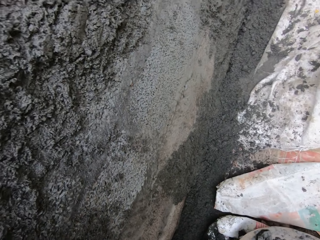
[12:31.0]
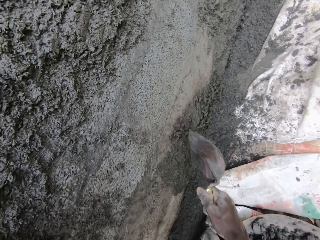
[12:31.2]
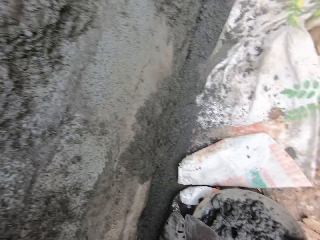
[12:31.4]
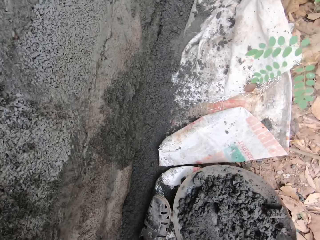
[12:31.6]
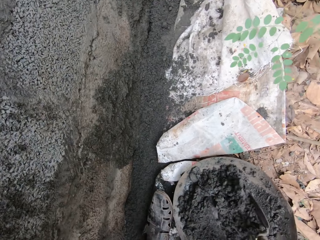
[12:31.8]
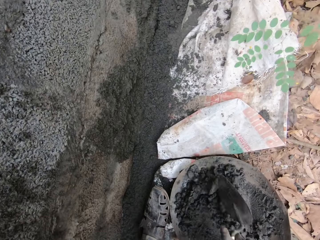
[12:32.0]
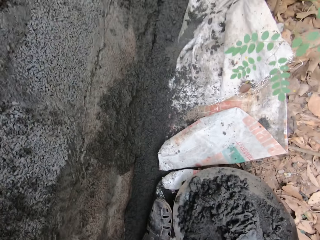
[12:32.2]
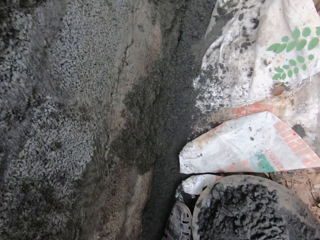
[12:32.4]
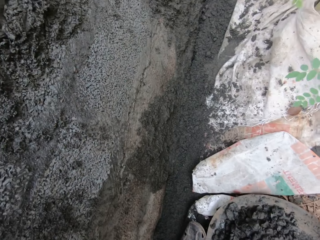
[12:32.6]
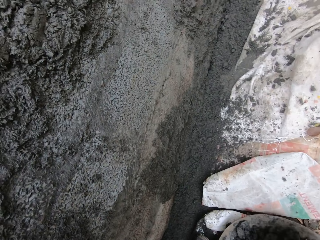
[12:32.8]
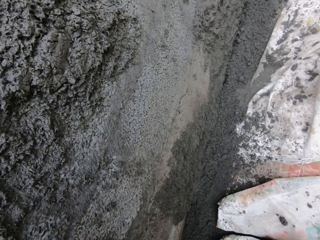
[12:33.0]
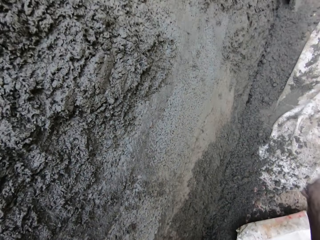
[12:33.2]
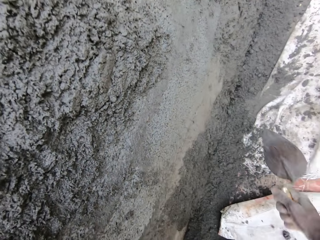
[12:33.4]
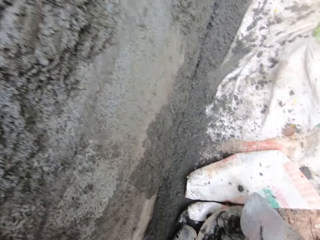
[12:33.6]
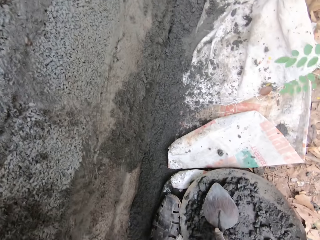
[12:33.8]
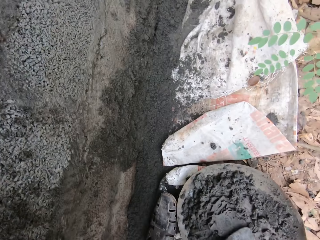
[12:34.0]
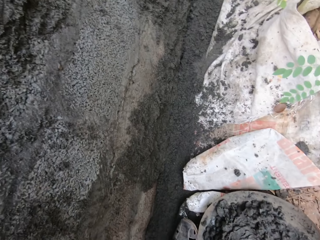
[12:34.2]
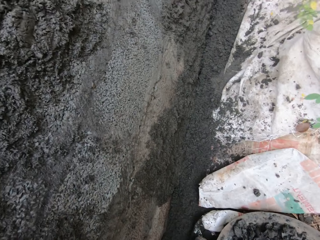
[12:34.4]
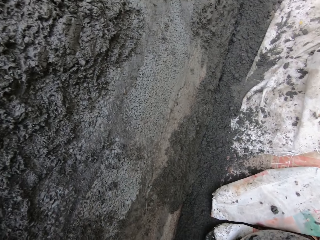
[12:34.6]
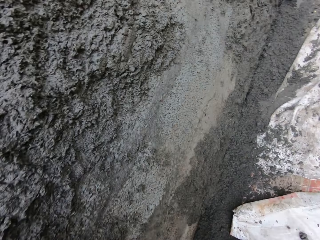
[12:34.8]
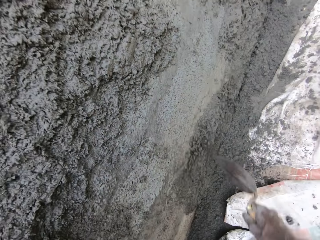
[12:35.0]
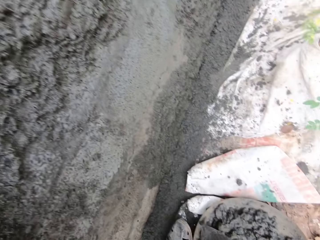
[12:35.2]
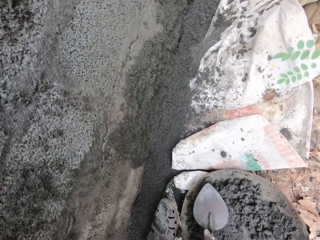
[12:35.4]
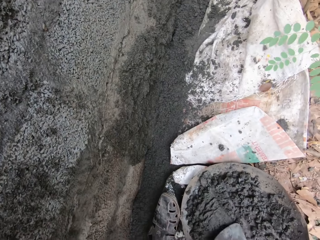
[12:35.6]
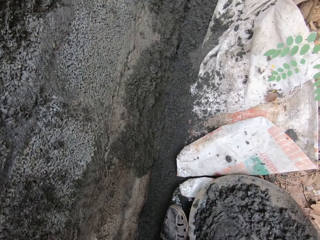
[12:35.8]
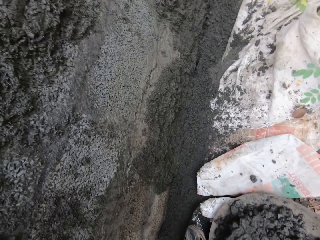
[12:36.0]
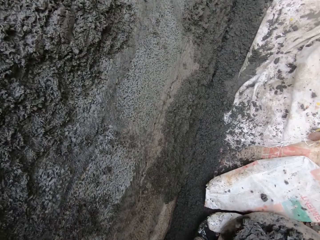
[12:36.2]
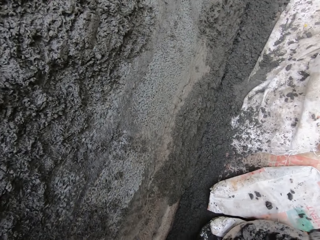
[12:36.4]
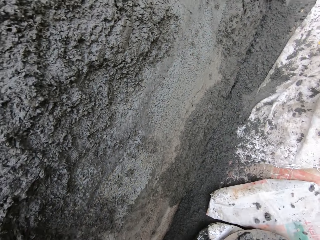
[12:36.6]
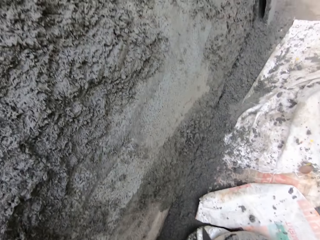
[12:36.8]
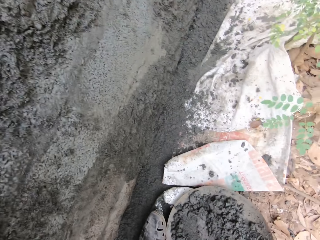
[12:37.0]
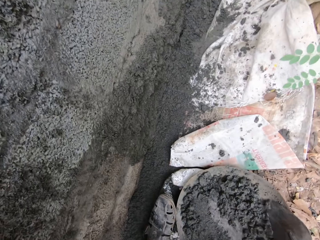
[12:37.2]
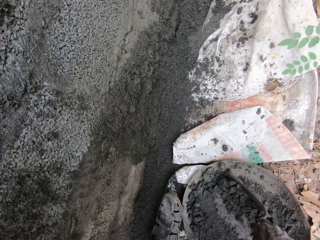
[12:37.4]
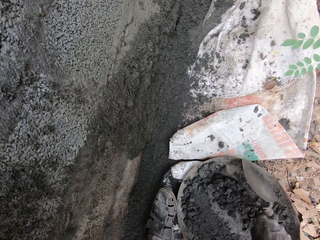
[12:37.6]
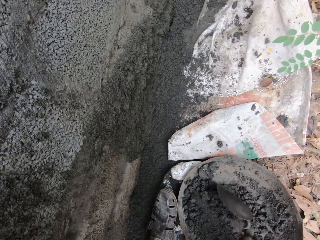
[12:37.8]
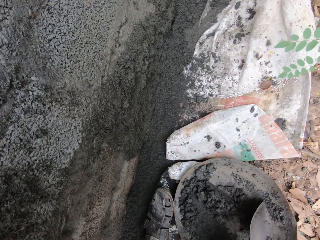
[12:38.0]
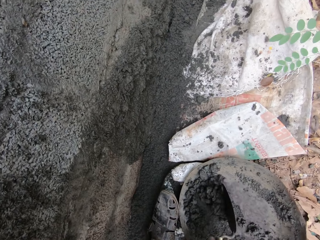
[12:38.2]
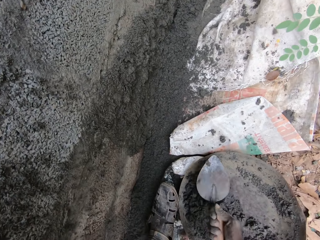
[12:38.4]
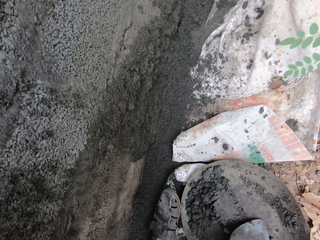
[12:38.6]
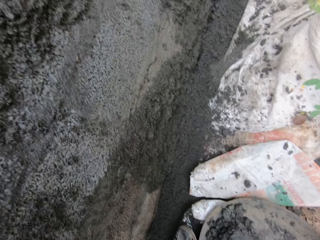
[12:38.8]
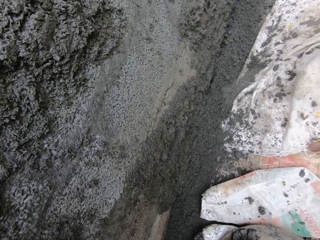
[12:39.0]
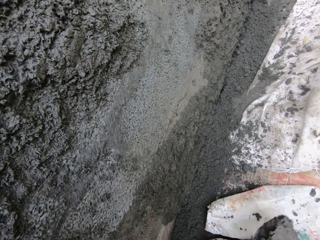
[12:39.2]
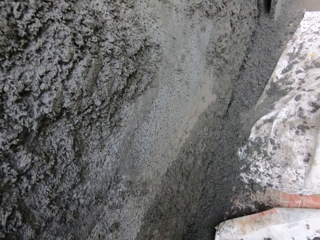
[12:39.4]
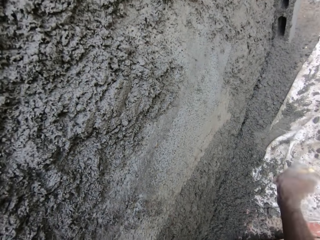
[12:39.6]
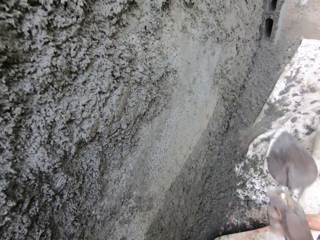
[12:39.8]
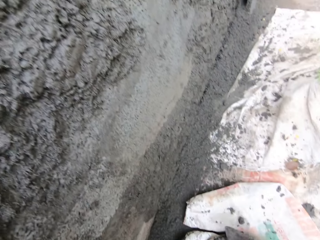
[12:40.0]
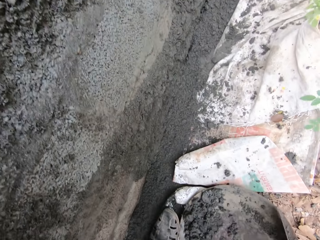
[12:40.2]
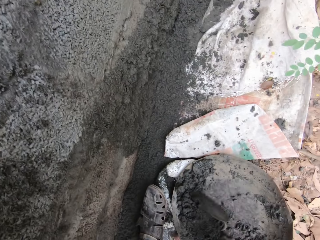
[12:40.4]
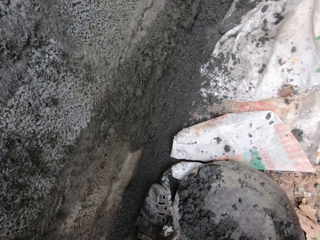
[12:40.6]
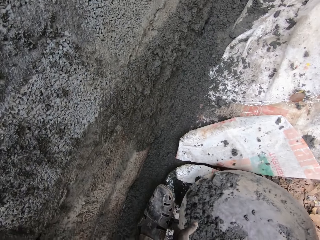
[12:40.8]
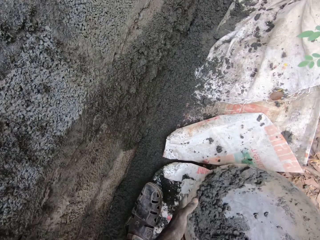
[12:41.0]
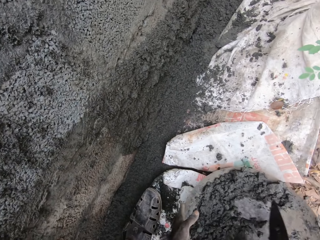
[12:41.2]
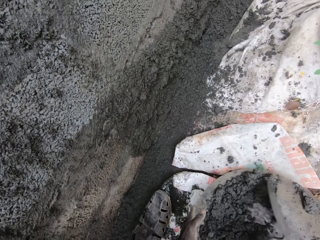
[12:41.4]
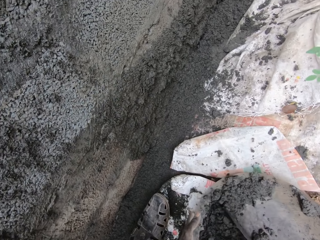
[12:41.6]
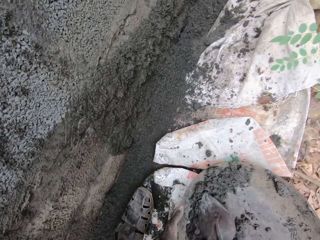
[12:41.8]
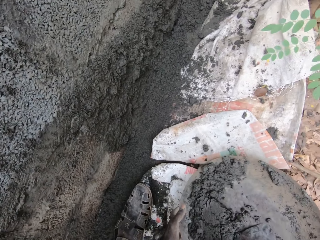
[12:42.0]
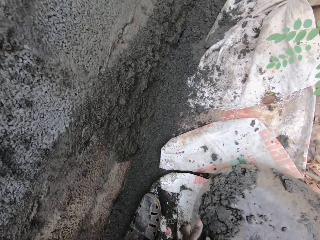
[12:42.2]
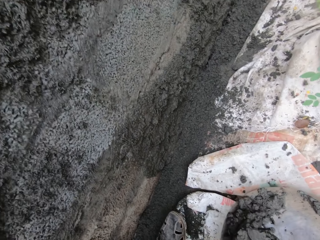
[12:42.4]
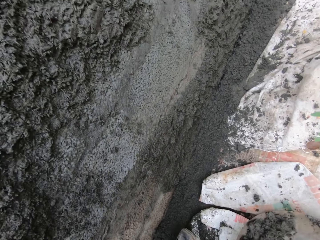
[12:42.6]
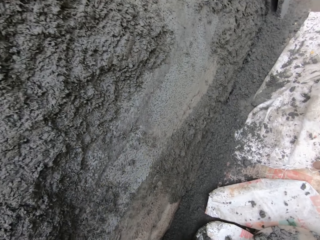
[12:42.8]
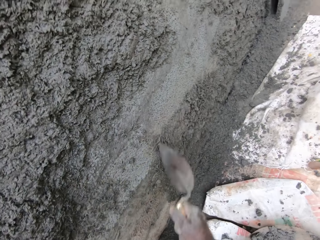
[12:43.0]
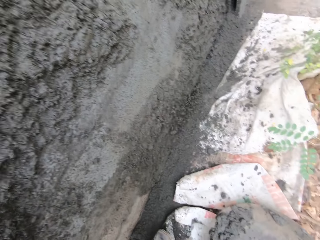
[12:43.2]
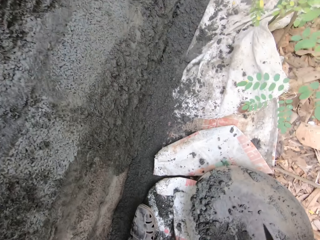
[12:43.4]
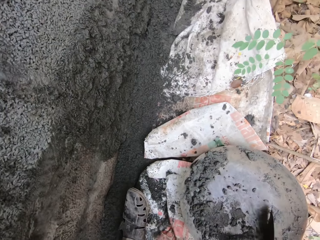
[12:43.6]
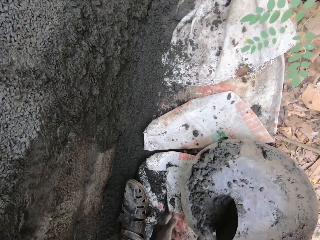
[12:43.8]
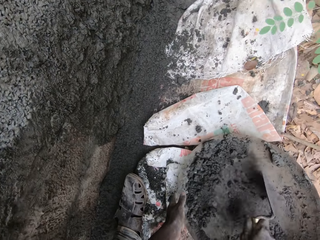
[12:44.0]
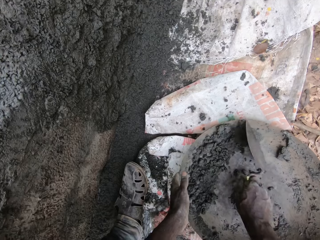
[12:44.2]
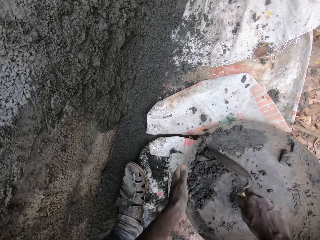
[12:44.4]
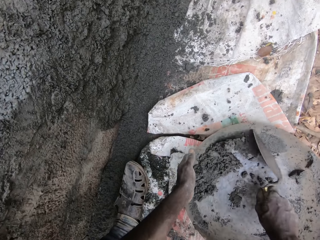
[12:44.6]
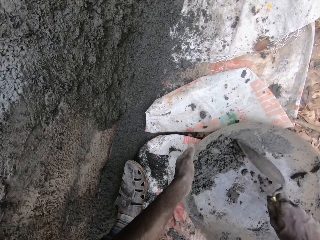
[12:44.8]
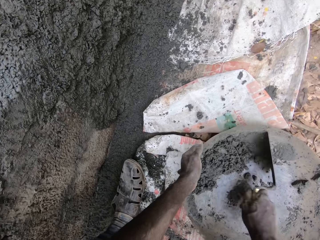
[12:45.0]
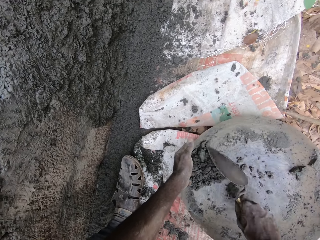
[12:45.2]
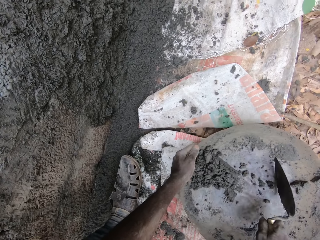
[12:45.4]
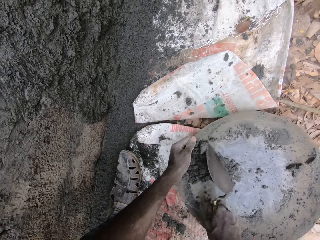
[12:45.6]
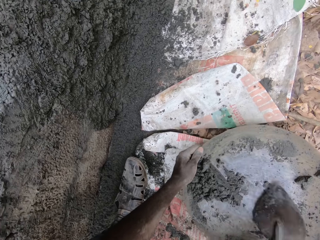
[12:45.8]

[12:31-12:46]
The camera wearer plasters the wall with the concrete on the hand trowel in his right hand. He scoops some concrete from the concrete in the head pan with the hand trowel in his right hand. He plasters the wall with the concrete on the hand trowel in his right hand. He scoops some concrete from the concrete in the head pan with the hand trowel in his right hand. He plasters the wall with the concrete on the hand trowel in his right hand. He scoops some concrete from the concrete in the head pan with the hand trowel in his right hand. He plasters the wall with the concrete on the hand trowel in his right hand. He mixes the concrete in the head pan with the hand trowel in his right hand. He scoops some concrete from the concrete in the head pan with the hand trowel in his right hand. He plasters the wall with the concrete on the hand trowel in his right hand. He gathers the concrete in the head pan with the hand trowel in his right hand. He tilts the head pan of concrete on the ground with his left hand. He scoops some concrete from the concrete in the head pan with the hand trowel in his right hand. He plasters the wall with the concrete on the hand trowel in his right hand. He gathers the concrete in the head pan with the hand trowel in his right hand. He scoops the cement with the trowel.

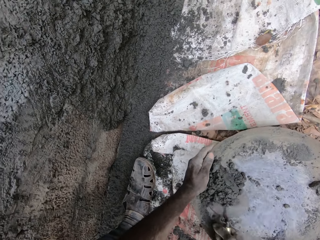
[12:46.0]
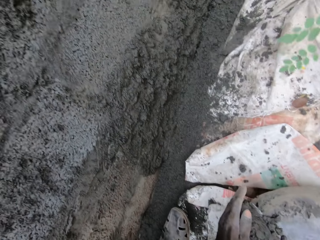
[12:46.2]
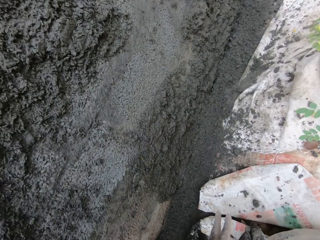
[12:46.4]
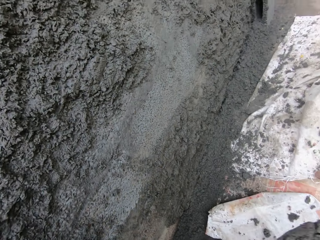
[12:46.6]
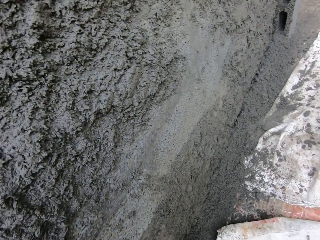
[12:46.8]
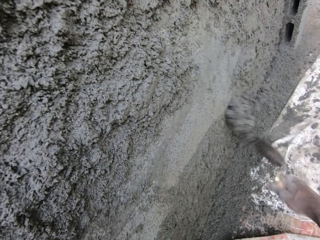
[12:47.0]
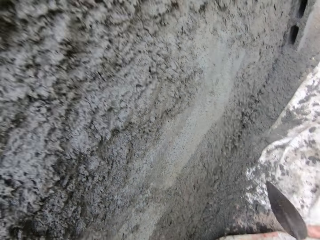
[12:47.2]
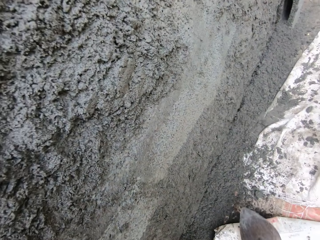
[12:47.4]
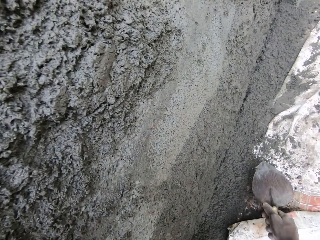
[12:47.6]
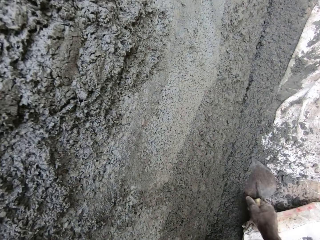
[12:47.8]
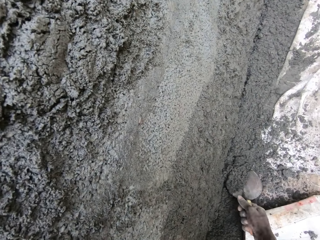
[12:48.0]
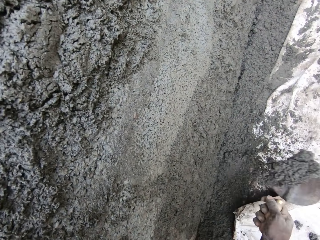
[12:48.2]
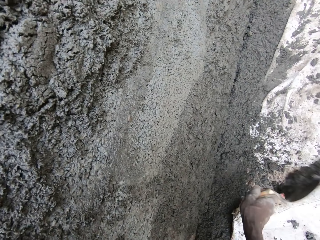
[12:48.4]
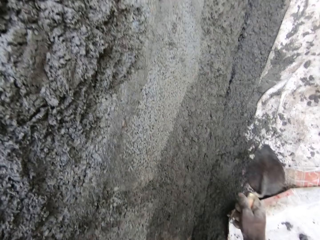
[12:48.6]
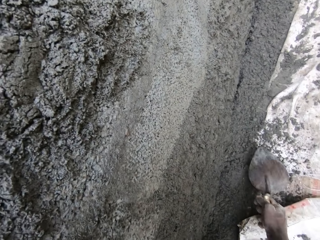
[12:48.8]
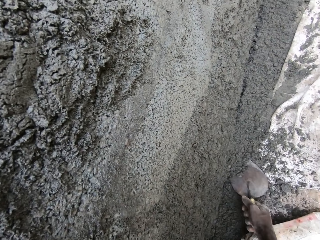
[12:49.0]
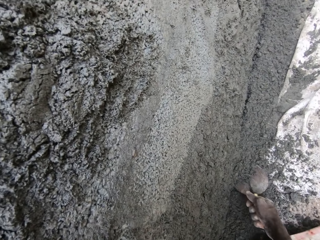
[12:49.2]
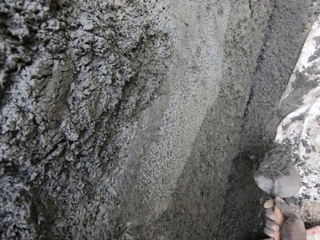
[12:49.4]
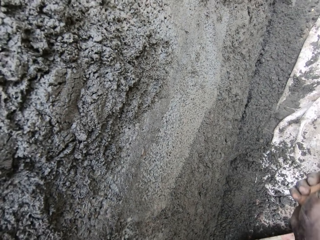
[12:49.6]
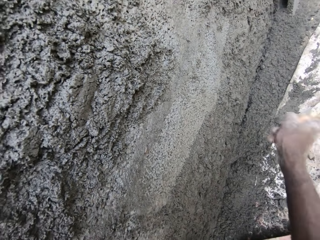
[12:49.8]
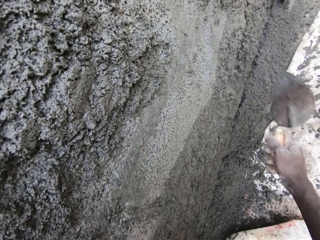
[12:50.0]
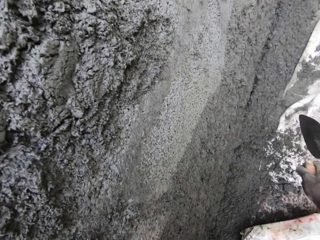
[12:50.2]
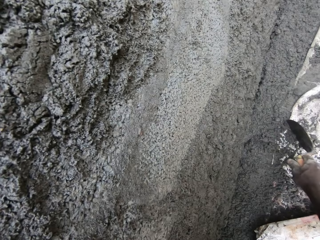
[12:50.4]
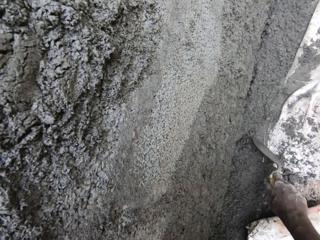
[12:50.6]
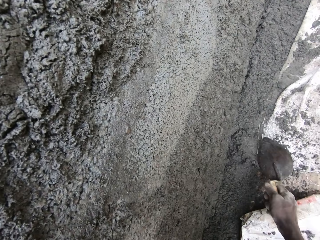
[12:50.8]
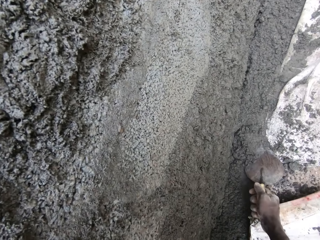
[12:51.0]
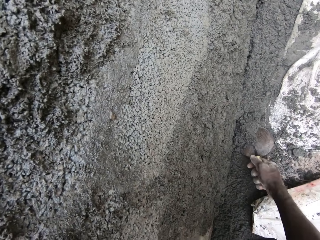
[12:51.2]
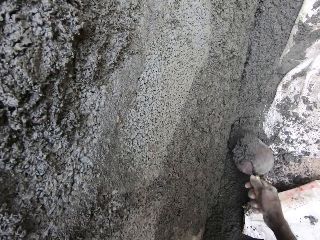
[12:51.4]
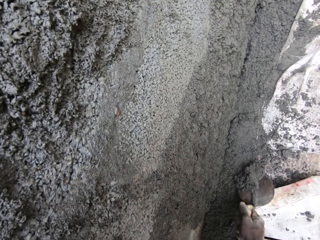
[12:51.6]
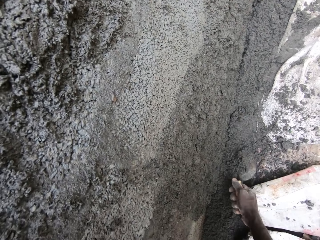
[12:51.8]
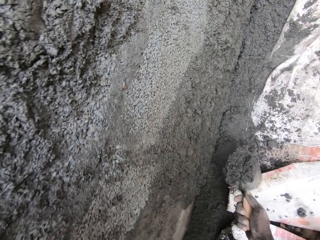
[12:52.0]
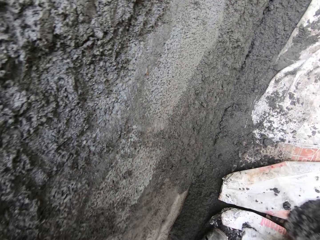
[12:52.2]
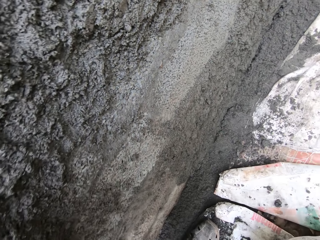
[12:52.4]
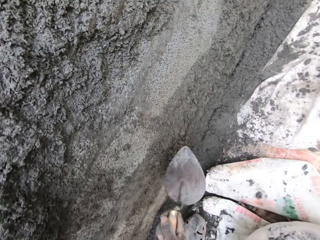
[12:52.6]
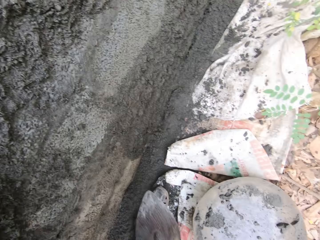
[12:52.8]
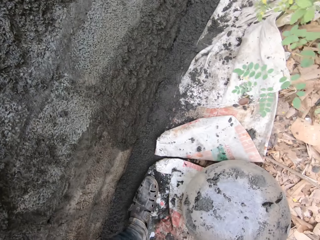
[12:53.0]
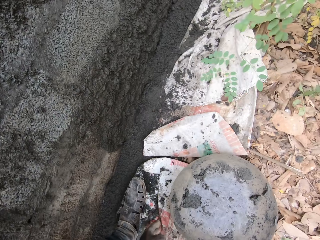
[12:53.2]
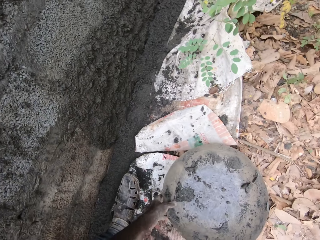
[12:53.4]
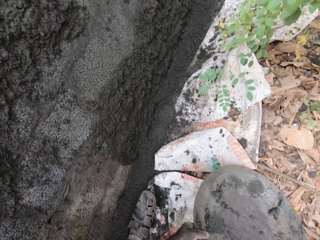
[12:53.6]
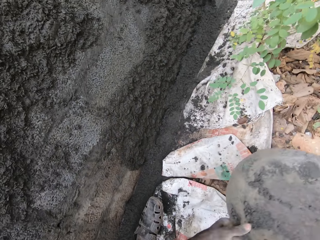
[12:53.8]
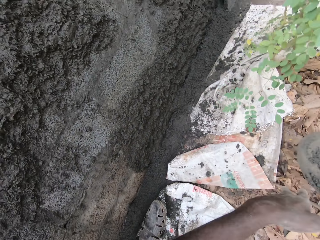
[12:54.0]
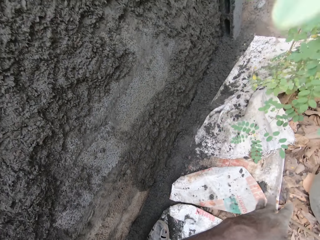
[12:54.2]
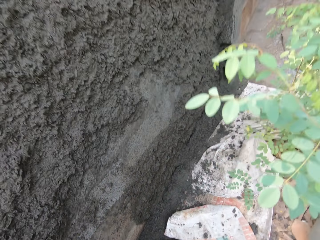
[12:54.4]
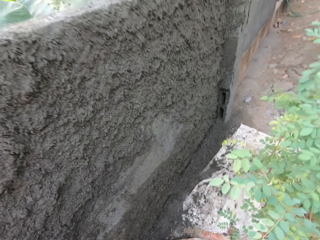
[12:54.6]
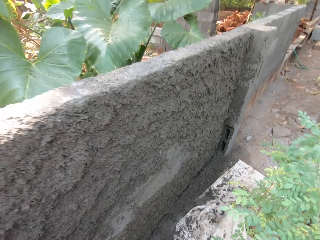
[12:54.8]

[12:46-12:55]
The camera wearer plasters the wall with the concrete on the hand trowel in his right hand. He scoops some concrete from the ground with the hand trowel in his right hand. He plasters the wall with the concrete on the hand trowel in his right hand. He scoops some concrete from the ground with the hand trowel in his right hand. He plasters the wall with the concrete on the hand trowel in his right hand. He scoops some concrete from the ground with the hand trowel in his right hand. He plasters the wall with the concrete on the hand trowel in his right hand. He picks up the head pan from the ground with his left hand. He moves the tray aside.
